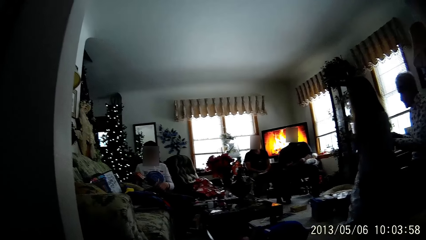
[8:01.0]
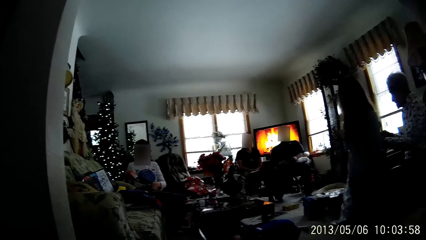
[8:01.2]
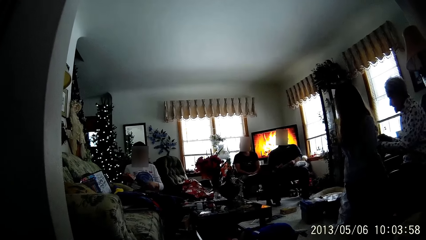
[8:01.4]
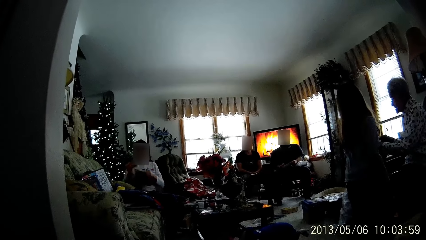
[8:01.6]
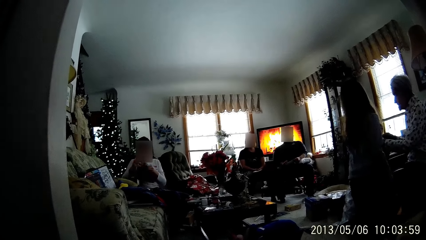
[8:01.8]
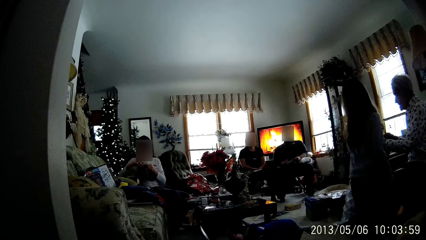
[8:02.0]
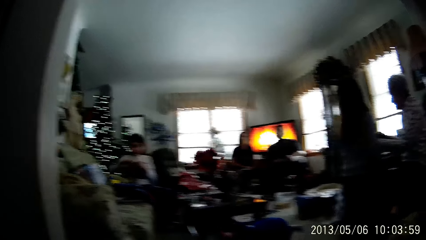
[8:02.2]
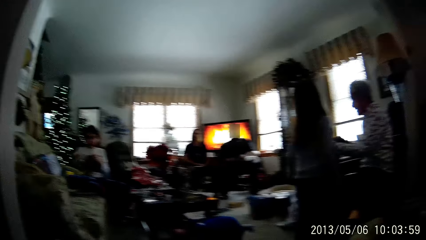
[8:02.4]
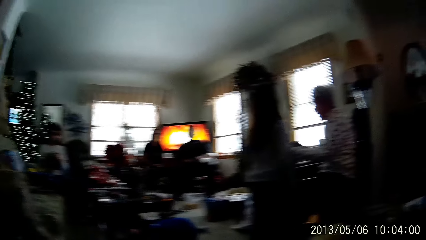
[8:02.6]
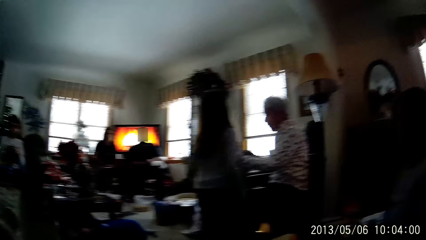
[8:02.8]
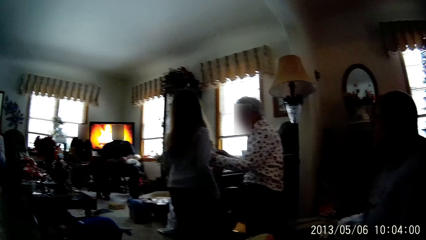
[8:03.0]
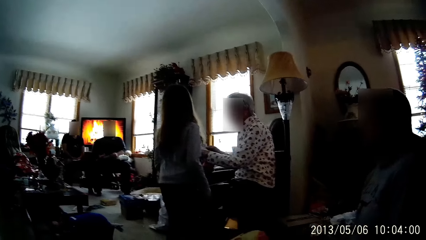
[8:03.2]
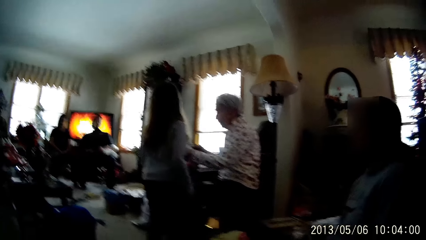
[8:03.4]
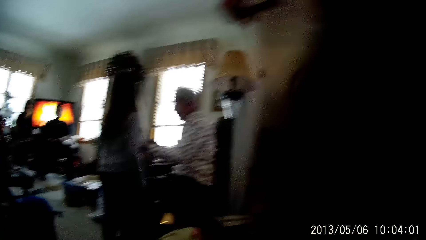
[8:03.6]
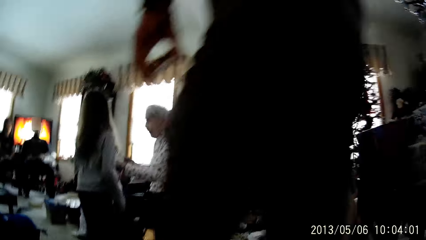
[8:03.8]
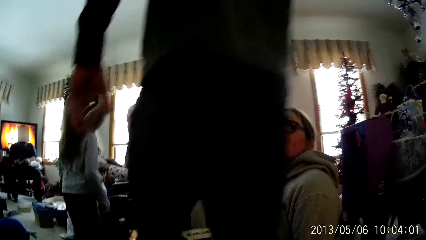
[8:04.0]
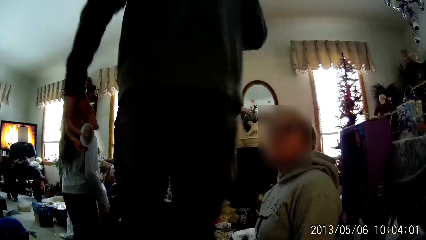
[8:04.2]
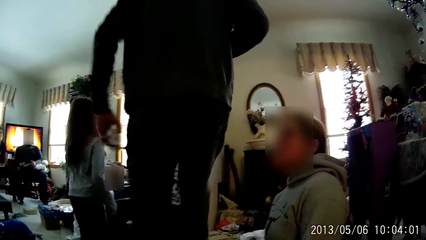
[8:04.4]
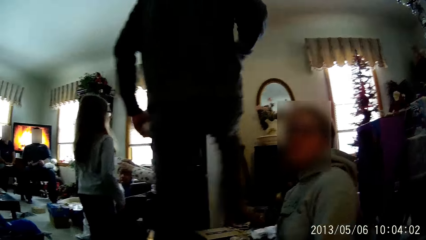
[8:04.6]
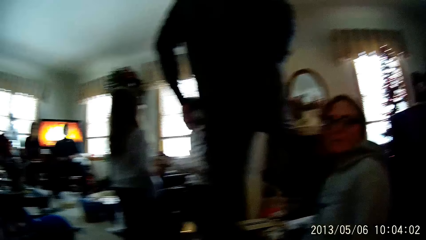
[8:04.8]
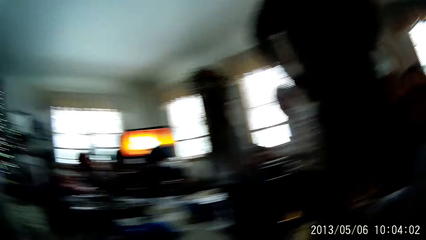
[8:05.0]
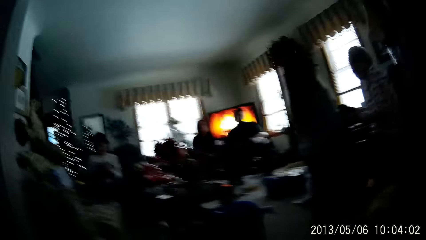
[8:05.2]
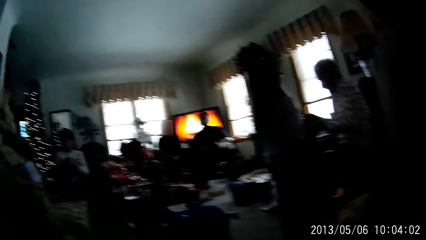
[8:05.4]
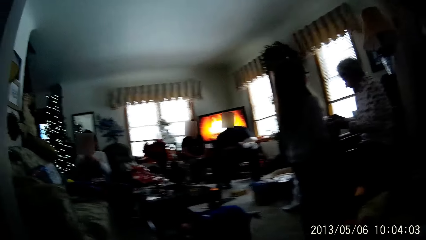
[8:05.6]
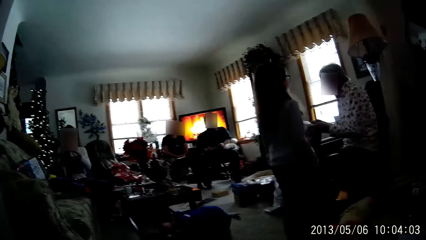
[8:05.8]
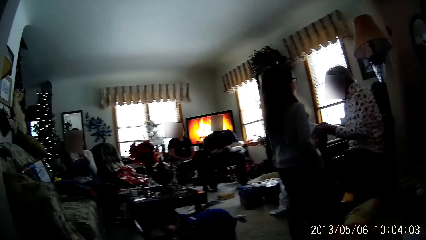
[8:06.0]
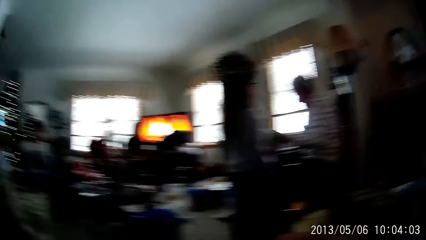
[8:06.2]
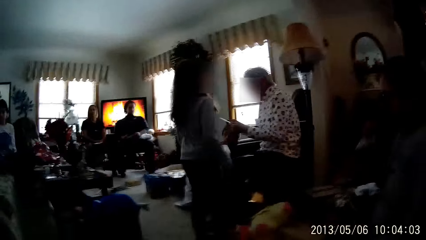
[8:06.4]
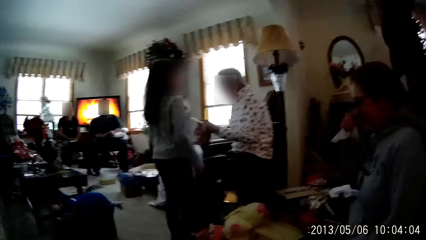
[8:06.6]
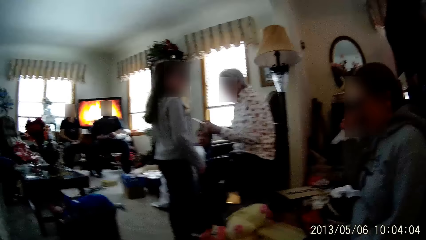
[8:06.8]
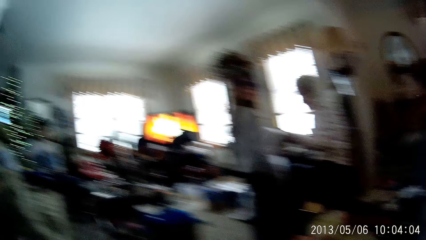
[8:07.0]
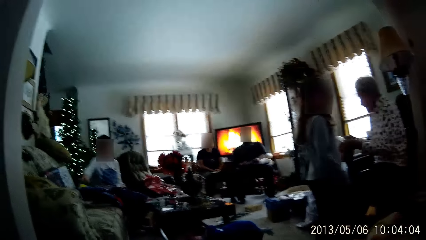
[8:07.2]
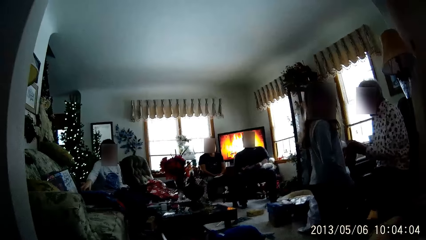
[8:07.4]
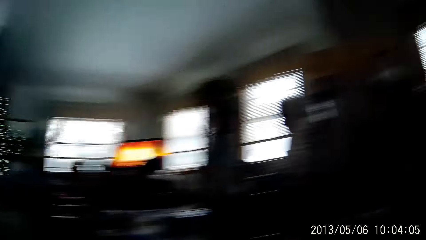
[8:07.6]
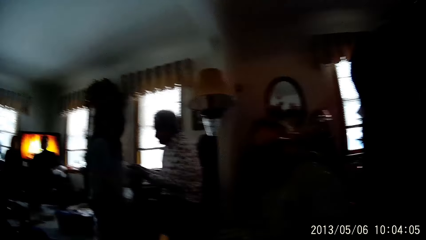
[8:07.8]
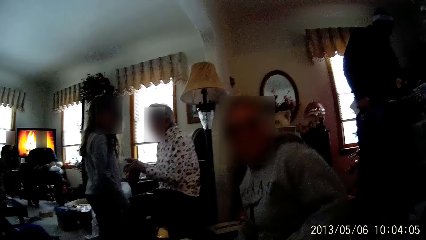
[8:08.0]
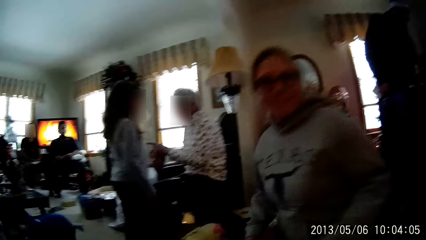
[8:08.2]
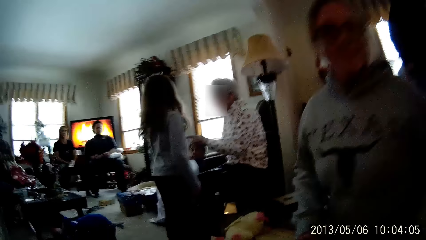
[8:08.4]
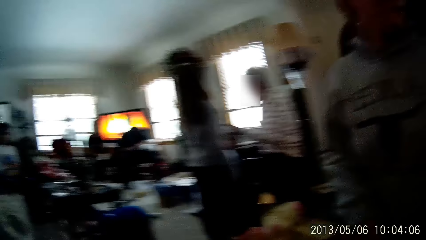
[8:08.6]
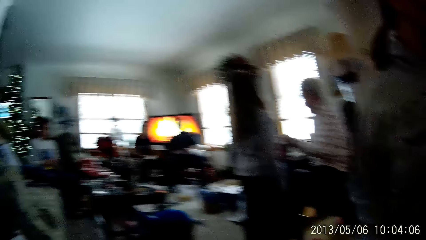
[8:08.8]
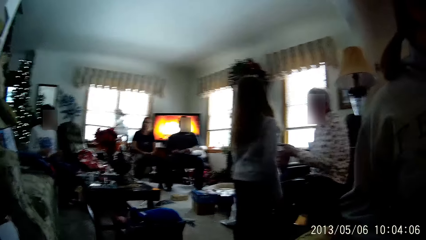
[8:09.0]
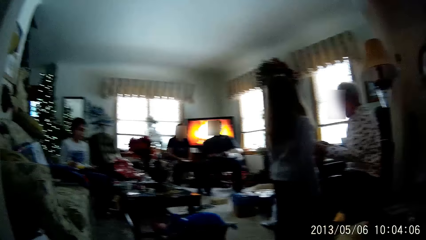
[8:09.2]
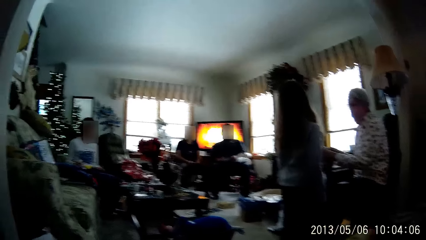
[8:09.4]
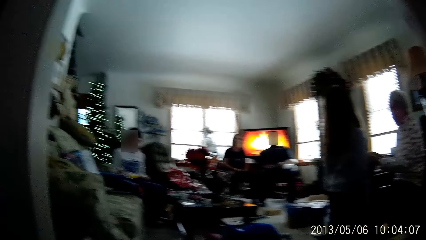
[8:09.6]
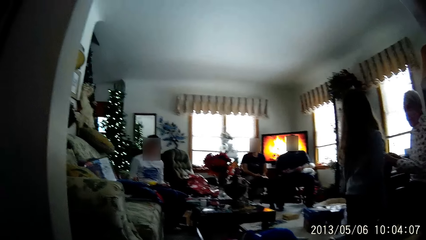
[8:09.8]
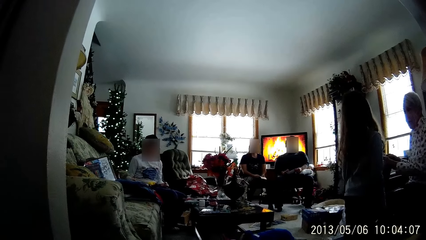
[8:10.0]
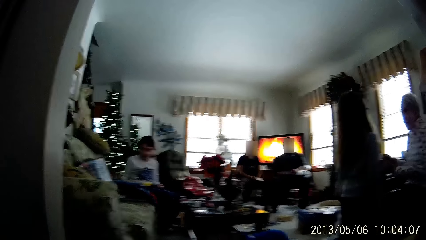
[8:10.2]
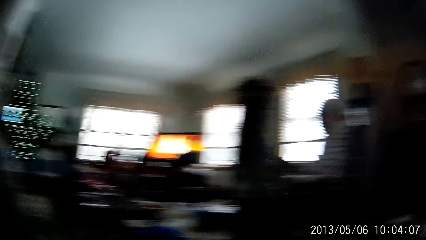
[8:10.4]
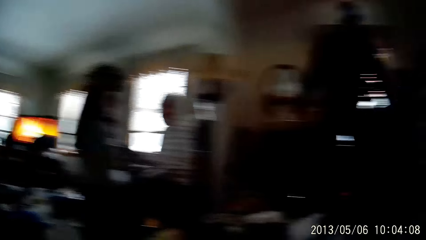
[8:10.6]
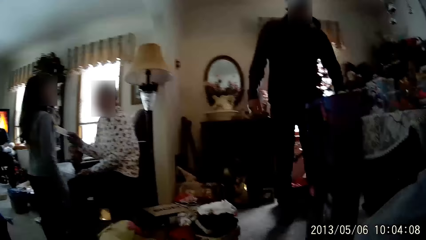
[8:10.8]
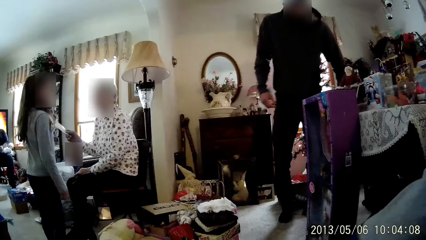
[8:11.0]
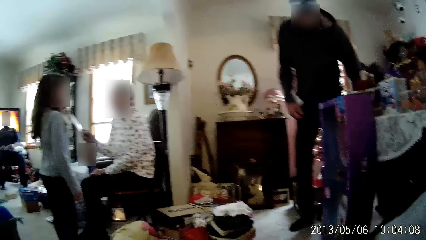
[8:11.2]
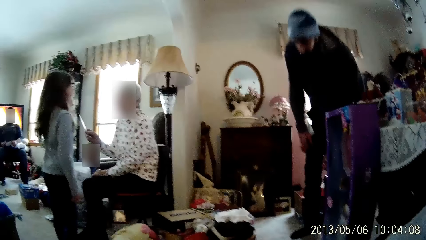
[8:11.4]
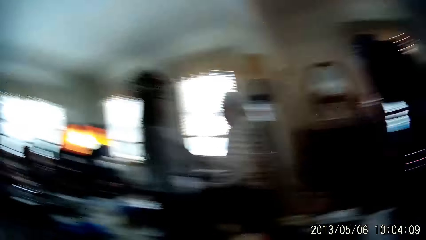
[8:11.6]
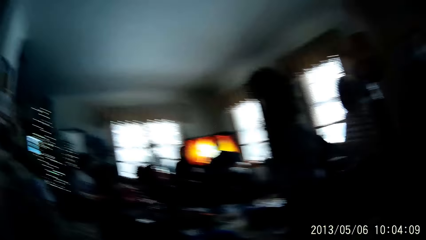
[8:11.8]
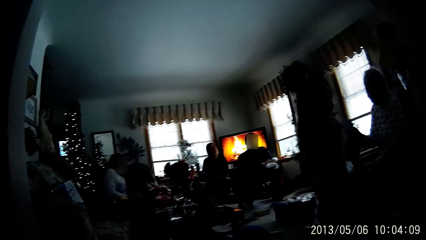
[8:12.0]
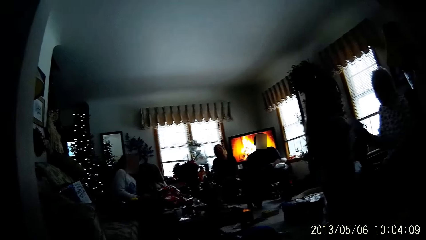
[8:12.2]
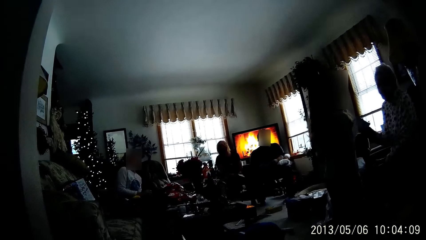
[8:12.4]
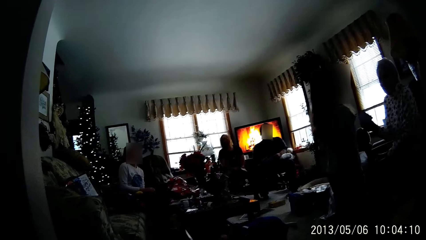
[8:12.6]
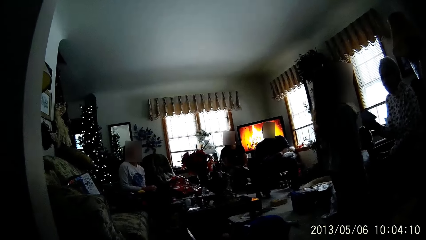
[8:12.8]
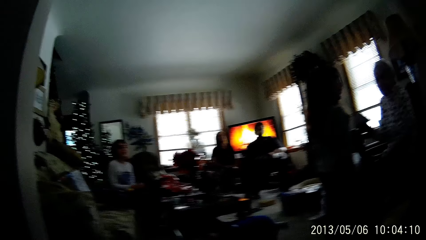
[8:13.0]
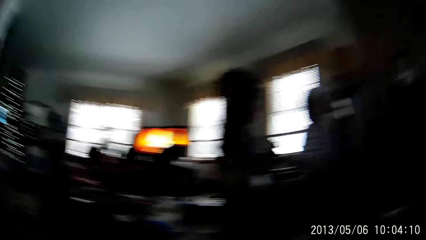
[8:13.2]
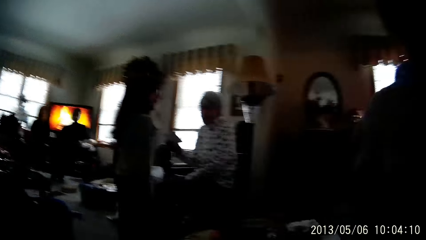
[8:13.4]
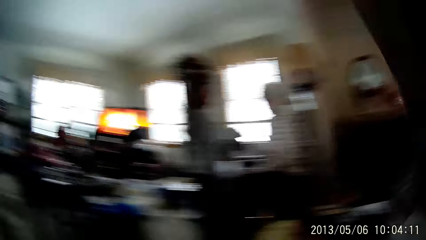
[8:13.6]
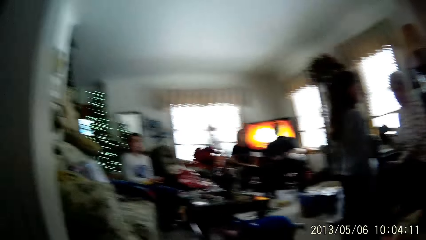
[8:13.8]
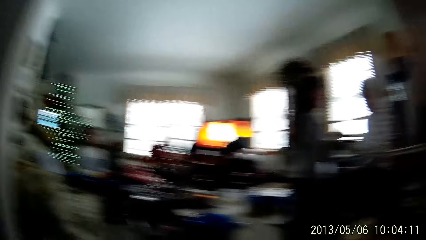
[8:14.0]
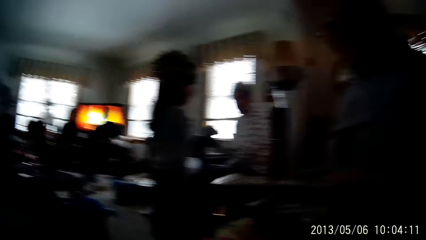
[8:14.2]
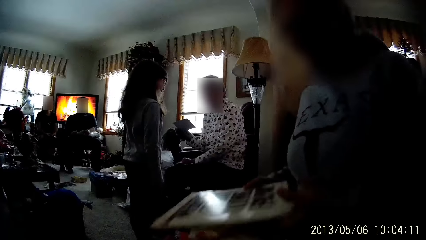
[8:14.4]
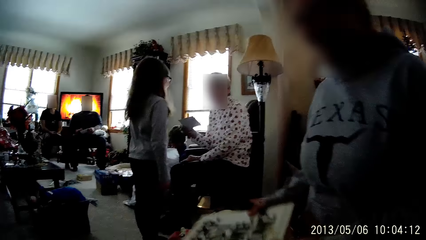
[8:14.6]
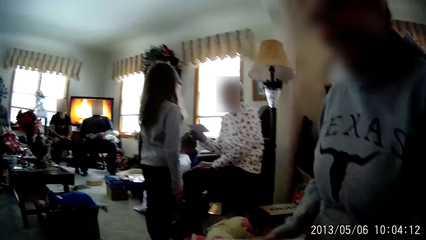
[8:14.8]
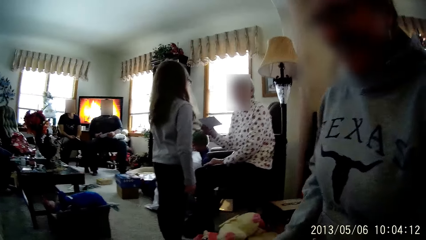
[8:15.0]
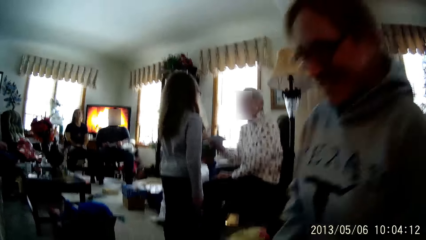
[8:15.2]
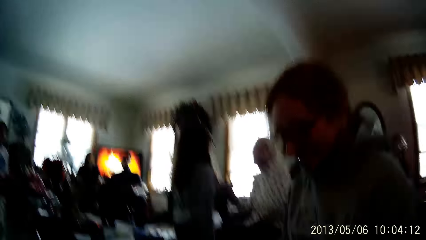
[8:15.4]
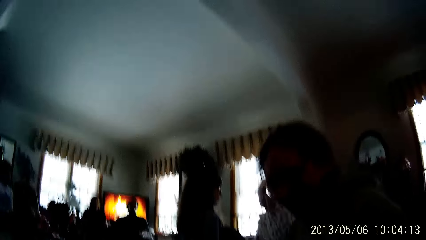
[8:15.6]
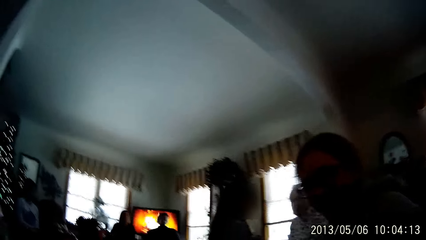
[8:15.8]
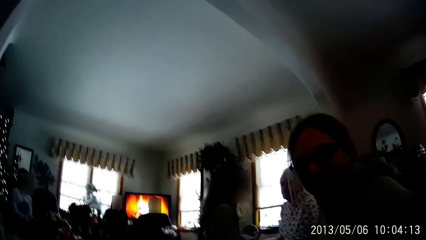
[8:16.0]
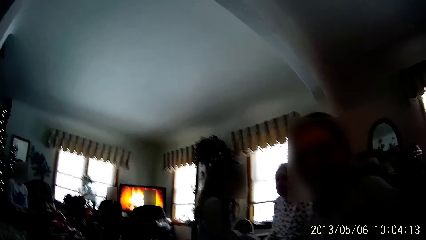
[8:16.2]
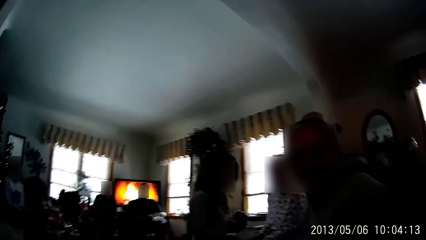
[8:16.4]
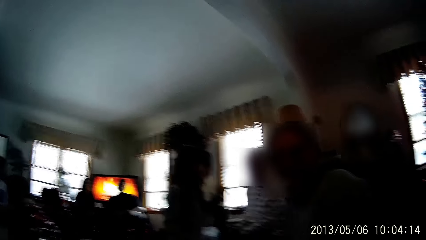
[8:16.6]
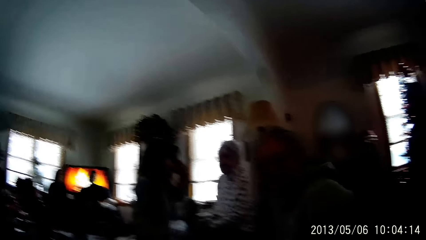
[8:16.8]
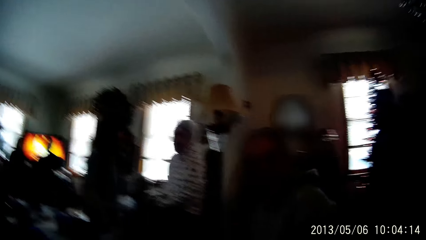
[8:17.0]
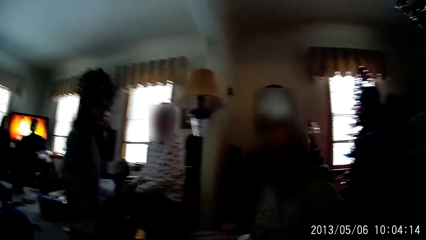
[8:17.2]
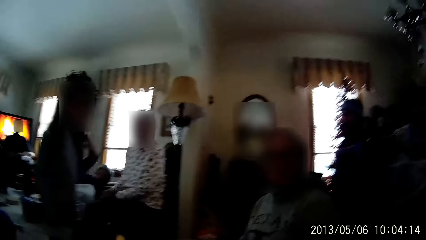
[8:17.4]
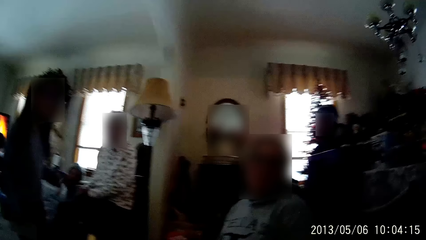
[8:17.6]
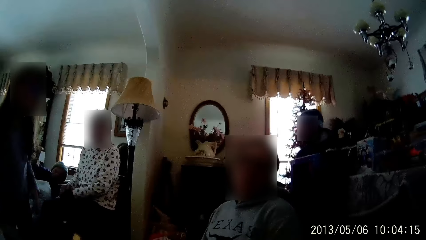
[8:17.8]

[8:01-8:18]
The boy picks up a toy from the sofa with his right hand and puts the toy inside a pouch with both hands. A person moves around. The woman places a board on a table with both hands. A girl takes the envelope from the man with her right hand.
